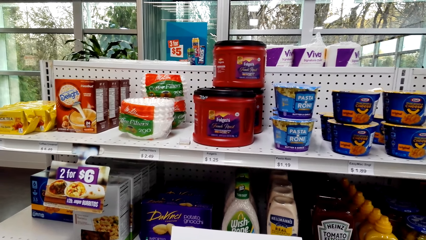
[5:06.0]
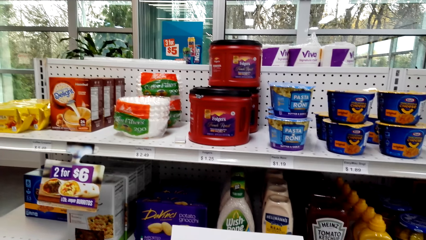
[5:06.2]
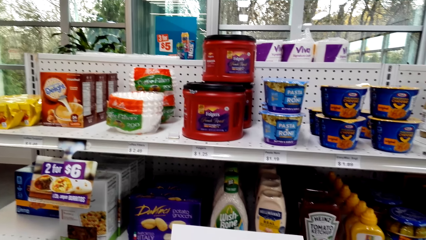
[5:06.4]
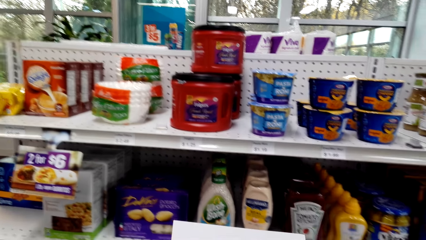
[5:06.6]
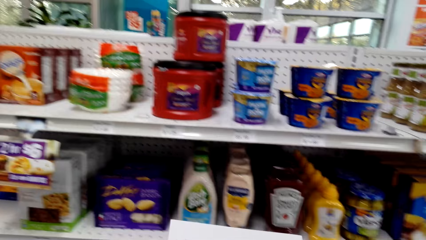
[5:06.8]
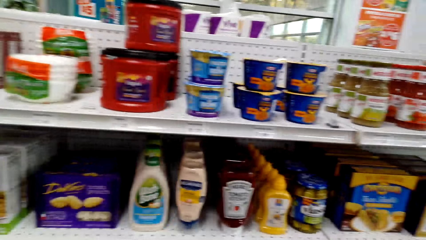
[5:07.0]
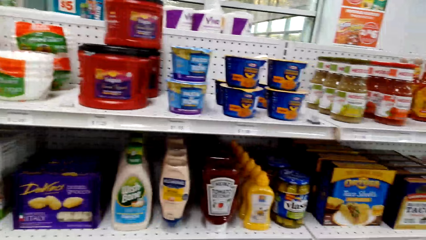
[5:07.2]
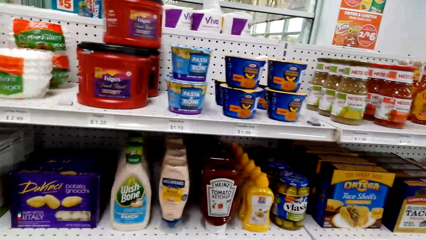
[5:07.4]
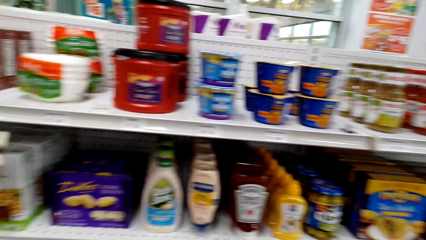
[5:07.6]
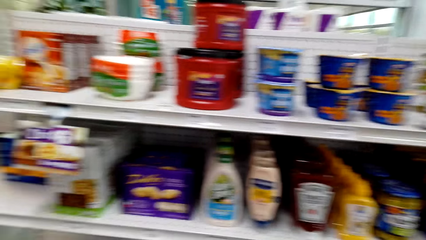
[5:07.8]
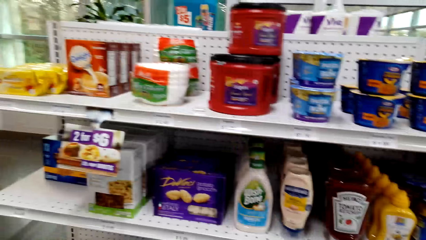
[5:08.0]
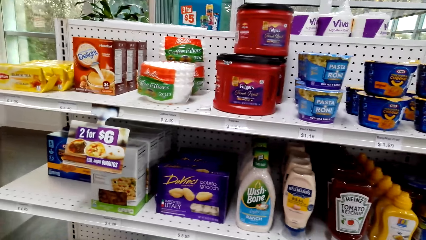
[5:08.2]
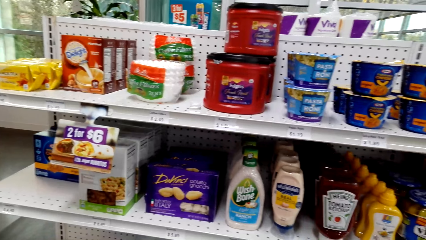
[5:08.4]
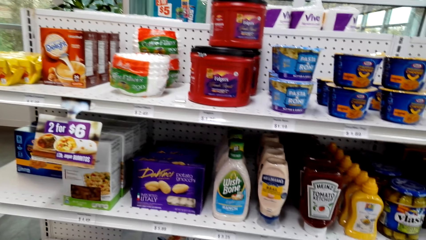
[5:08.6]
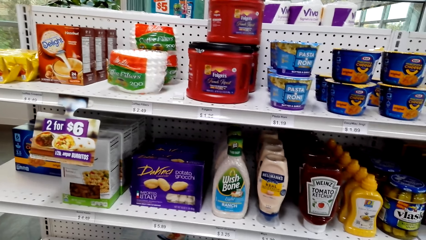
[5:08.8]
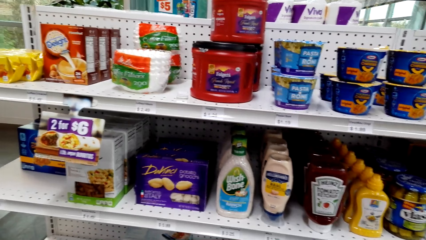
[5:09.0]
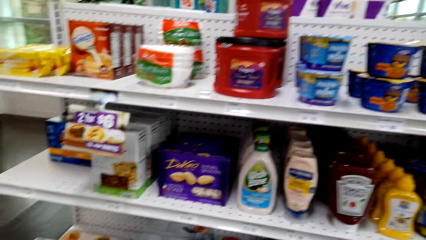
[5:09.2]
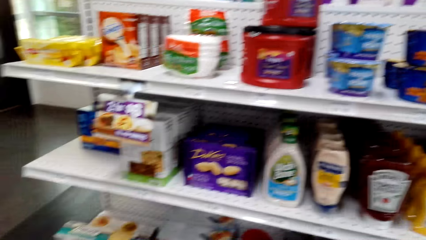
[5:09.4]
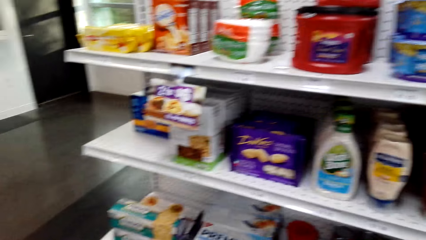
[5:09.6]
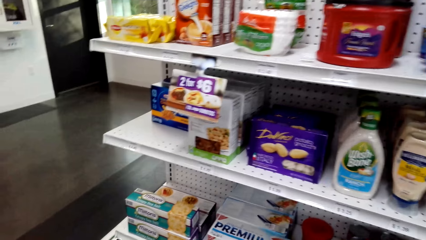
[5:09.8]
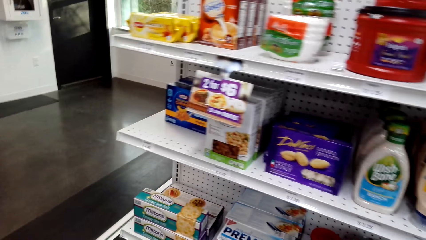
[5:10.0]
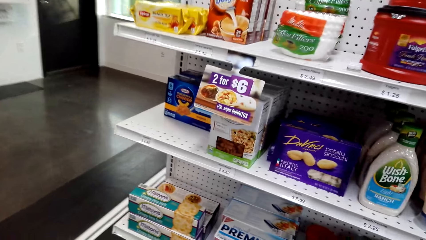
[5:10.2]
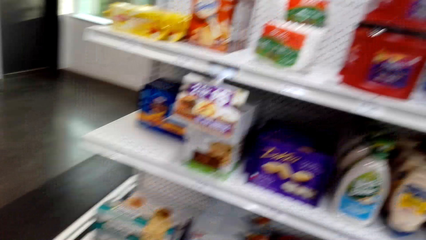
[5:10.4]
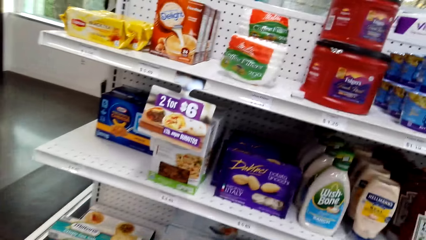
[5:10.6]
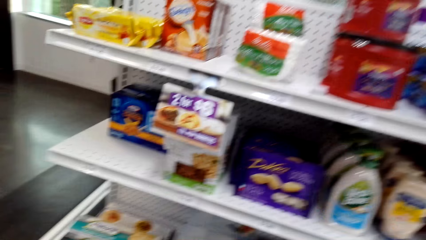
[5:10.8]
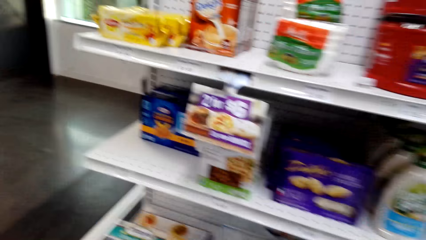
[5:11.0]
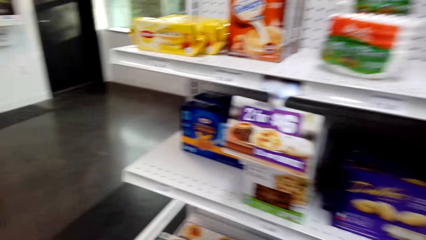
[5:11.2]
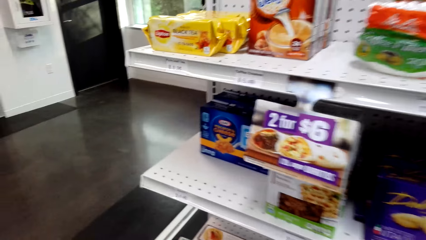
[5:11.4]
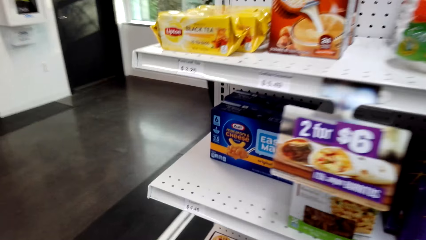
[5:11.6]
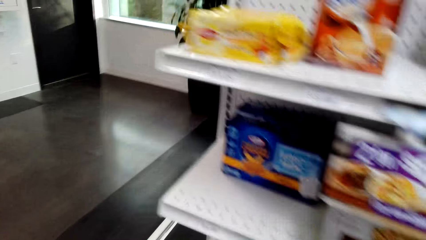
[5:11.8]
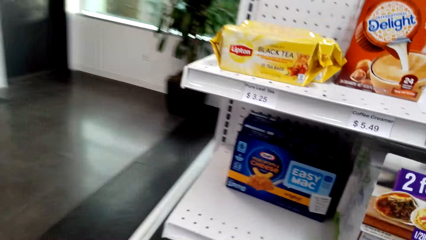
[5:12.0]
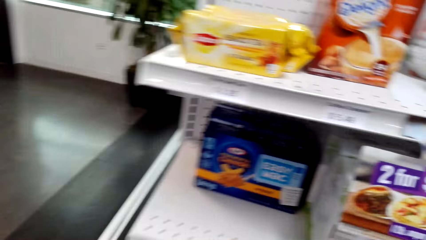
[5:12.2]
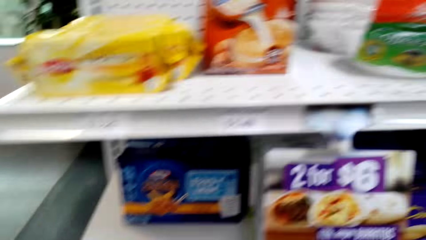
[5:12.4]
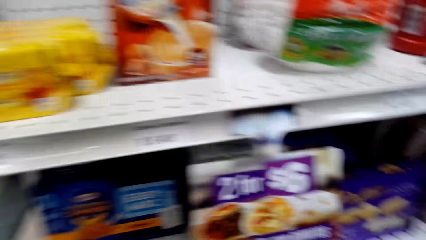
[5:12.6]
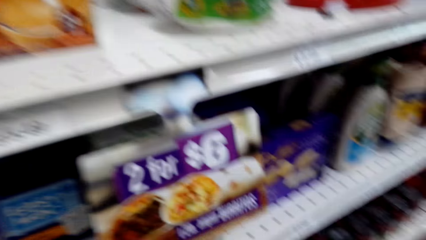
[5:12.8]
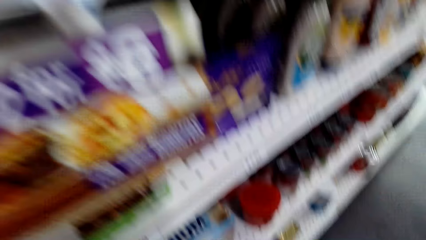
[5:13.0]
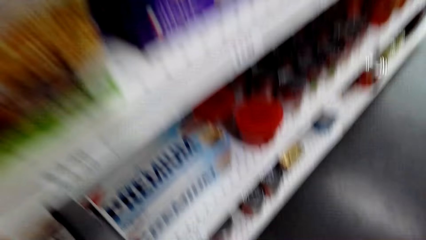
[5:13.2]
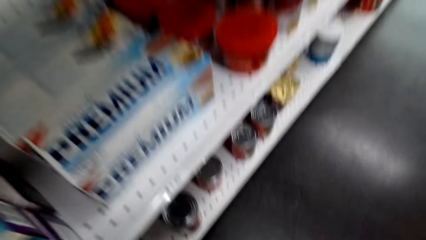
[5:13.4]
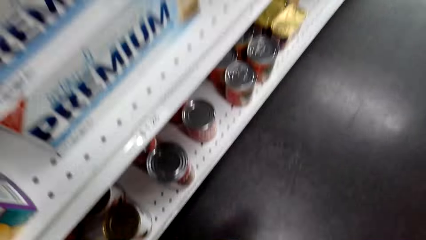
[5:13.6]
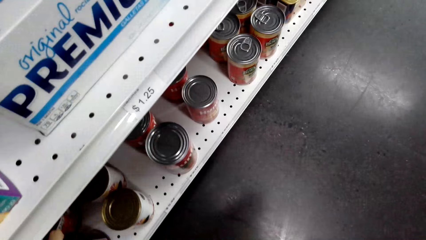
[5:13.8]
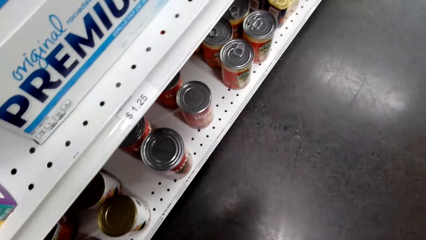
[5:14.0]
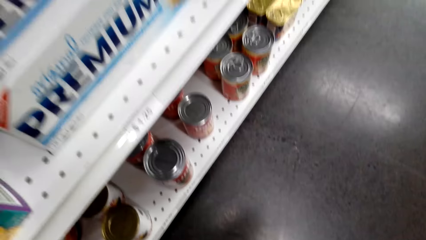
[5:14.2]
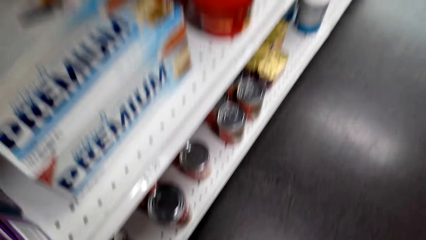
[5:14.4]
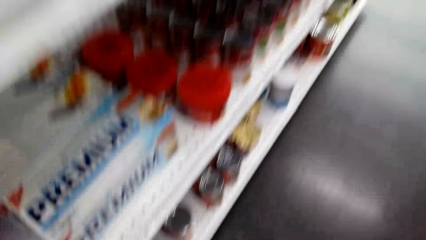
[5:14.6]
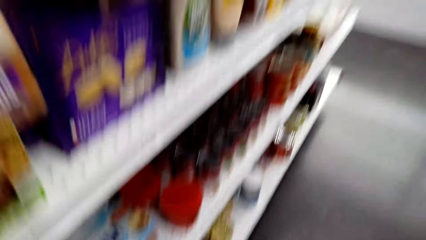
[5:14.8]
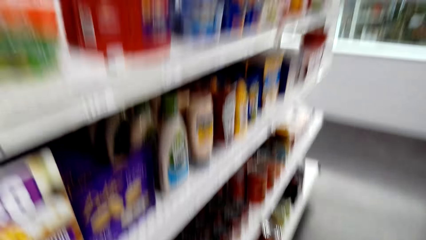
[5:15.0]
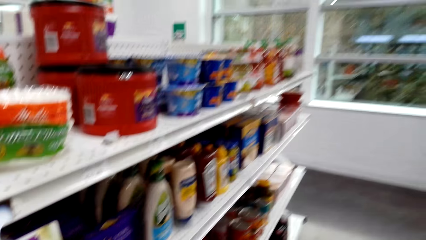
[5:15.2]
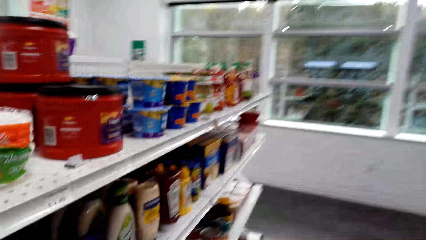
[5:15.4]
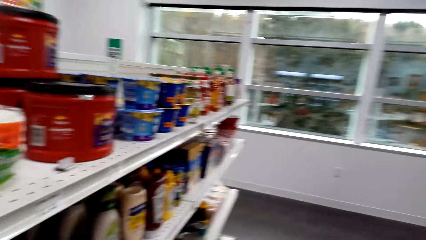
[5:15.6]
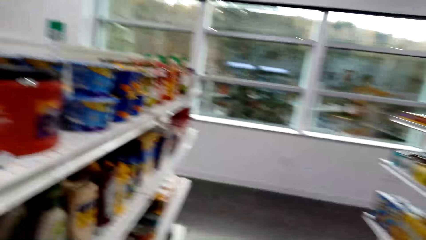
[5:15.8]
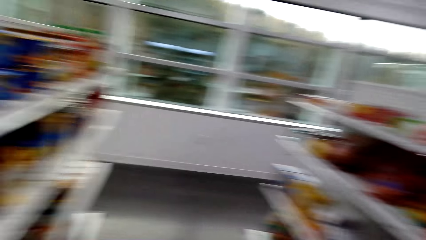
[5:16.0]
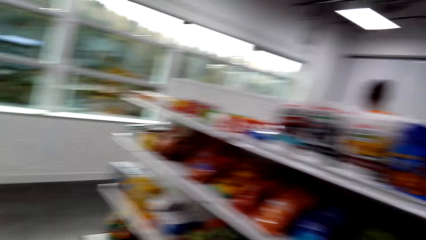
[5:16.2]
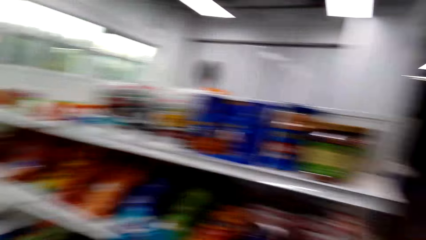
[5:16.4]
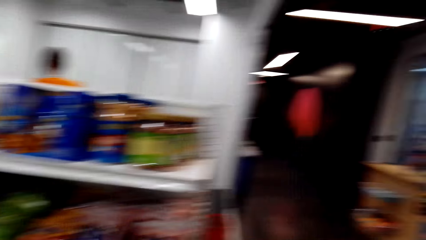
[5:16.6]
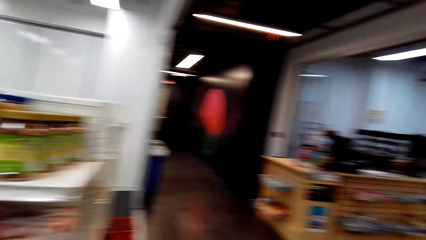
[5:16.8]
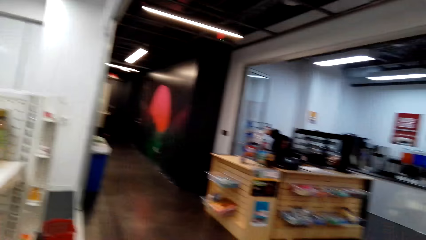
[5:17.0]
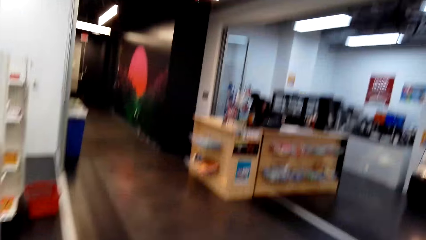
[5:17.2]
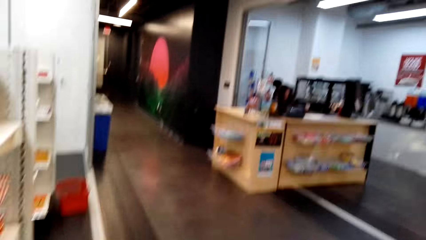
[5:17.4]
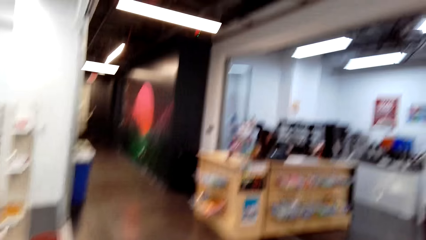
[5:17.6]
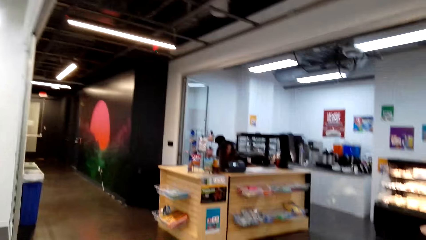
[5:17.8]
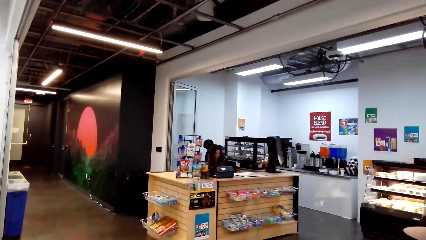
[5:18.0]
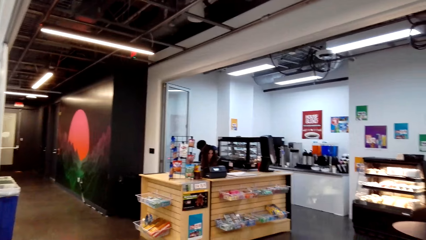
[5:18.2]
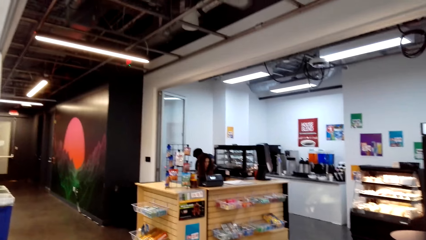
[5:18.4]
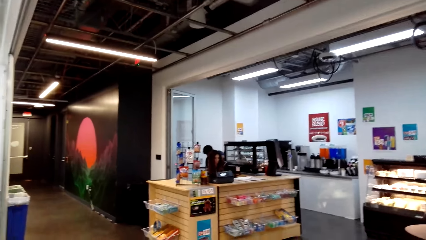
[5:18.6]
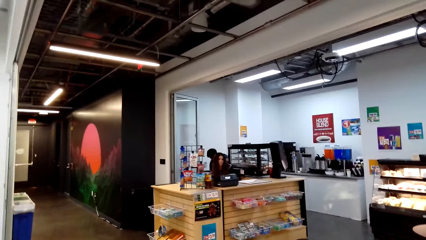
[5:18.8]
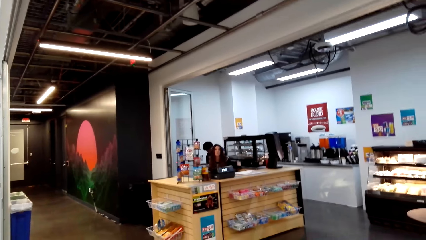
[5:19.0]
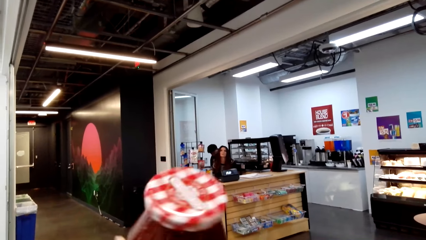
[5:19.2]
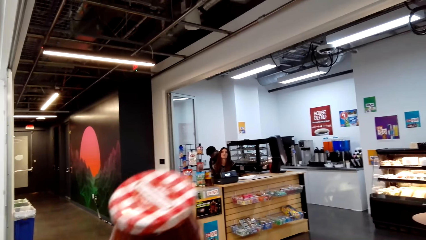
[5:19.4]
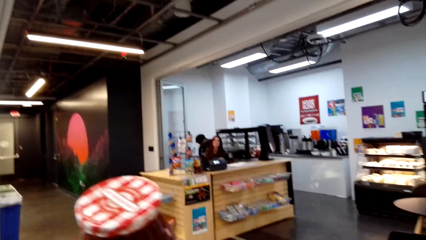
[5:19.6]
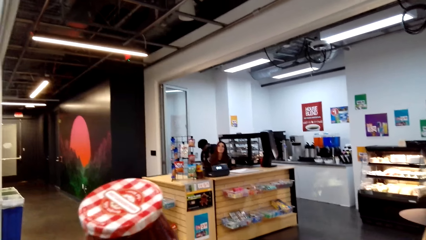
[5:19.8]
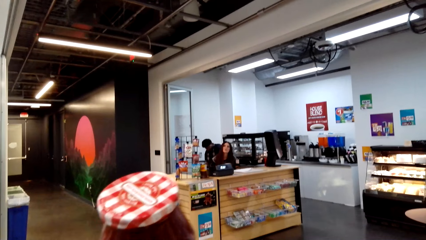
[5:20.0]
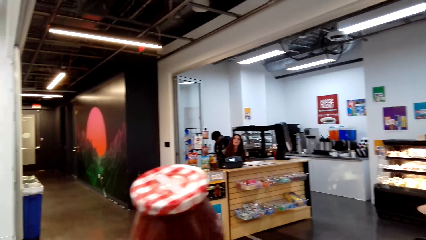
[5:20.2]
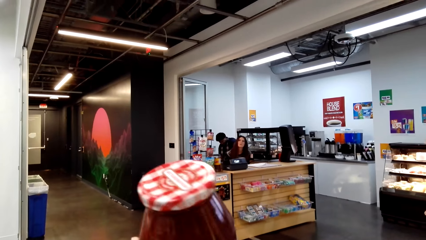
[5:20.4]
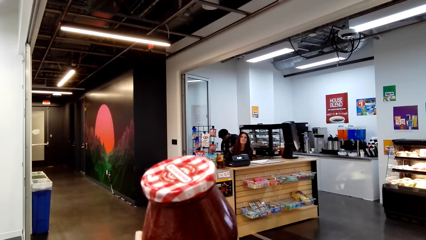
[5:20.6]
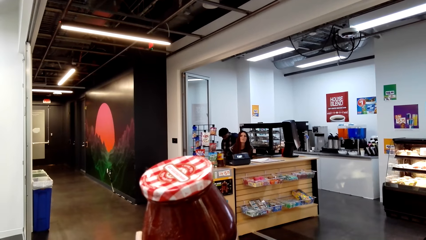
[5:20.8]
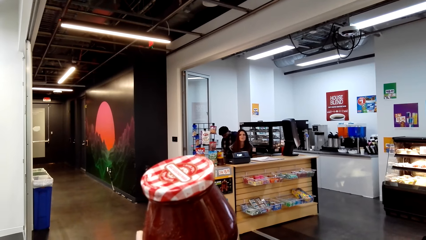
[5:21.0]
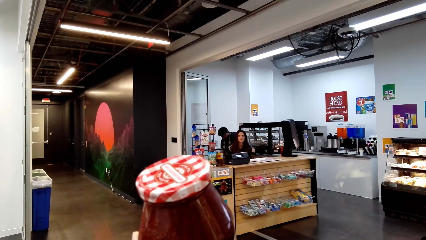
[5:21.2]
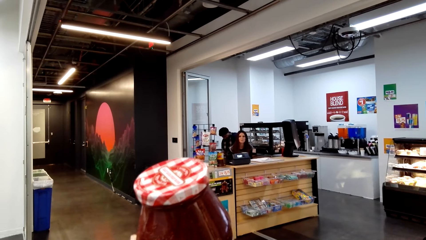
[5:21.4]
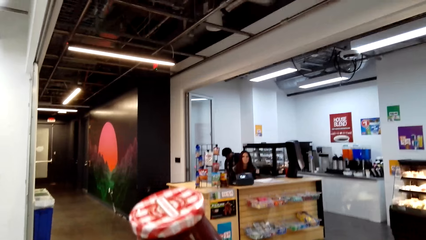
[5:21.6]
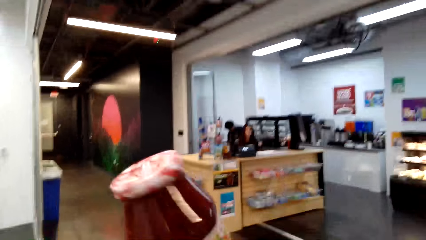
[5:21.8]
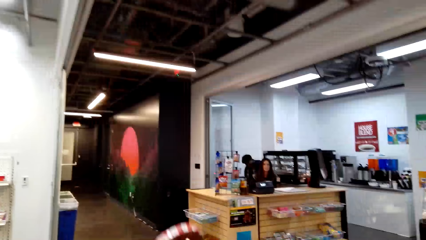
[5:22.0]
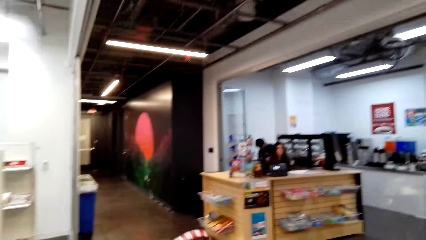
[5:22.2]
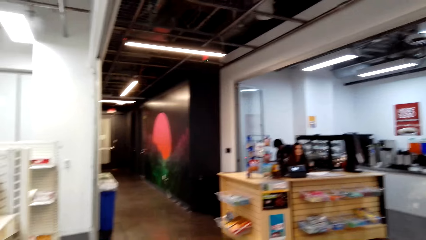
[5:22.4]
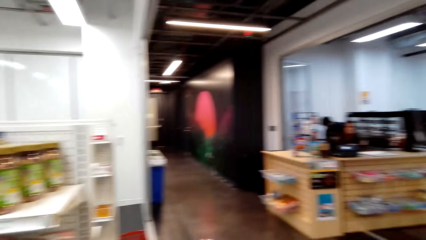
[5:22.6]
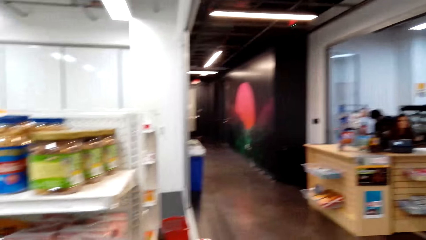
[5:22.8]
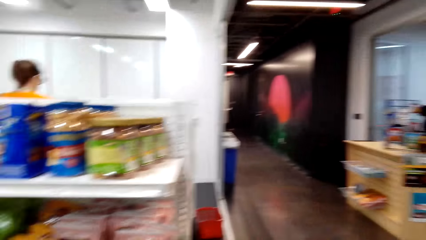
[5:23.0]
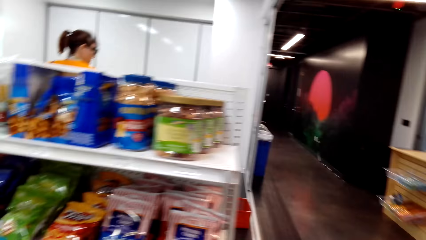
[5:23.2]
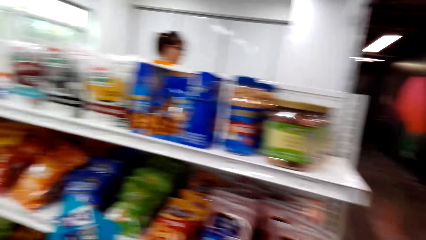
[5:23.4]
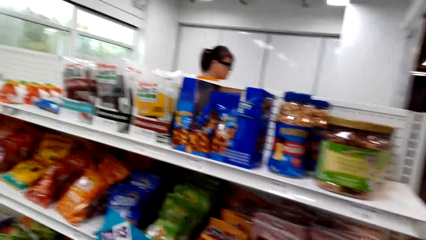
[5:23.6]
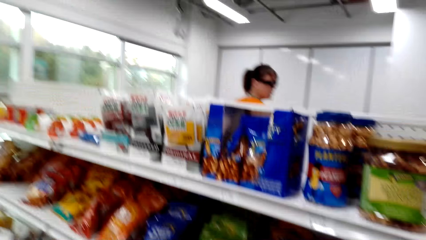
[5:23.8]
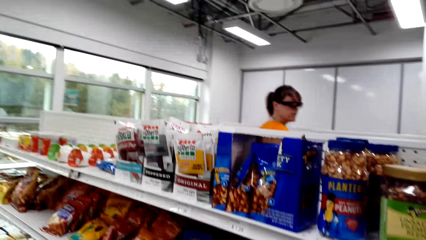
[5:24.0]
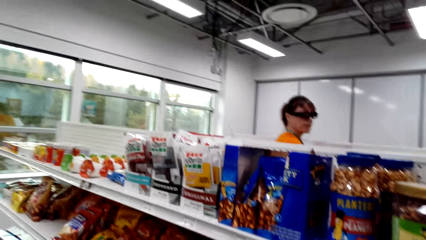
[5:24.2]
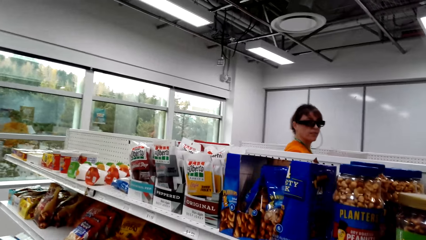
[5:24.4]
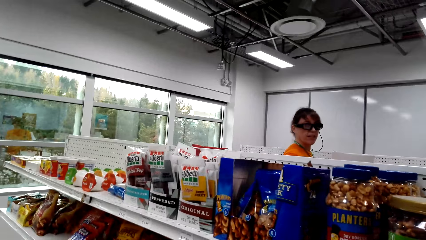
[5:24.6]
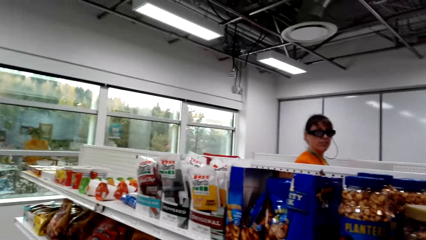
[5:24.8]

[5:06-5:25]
The camera wearer stands on the floor. They walk on the floor. A woman sits on the chair on the floor. The camera wearer shows something to a woman in the counter. Another woman stands on the floor.
